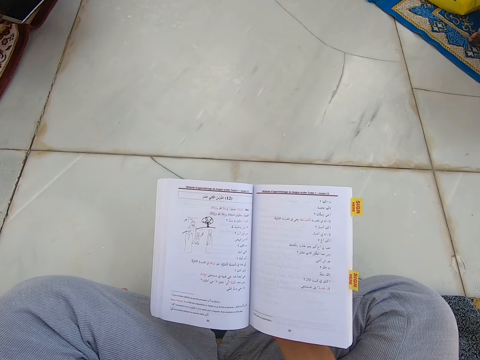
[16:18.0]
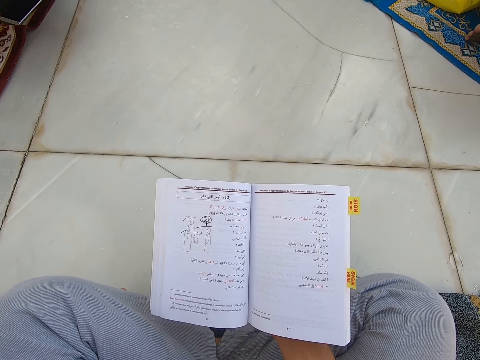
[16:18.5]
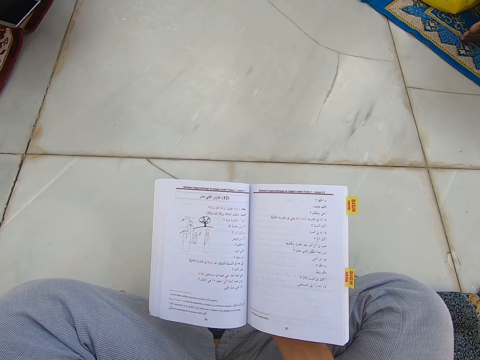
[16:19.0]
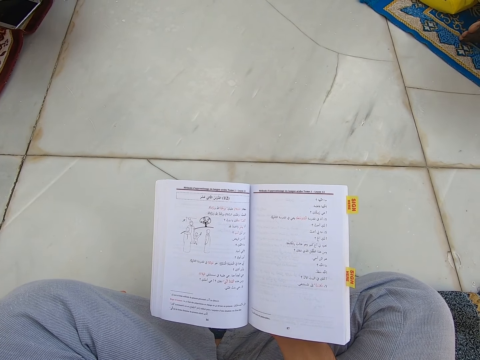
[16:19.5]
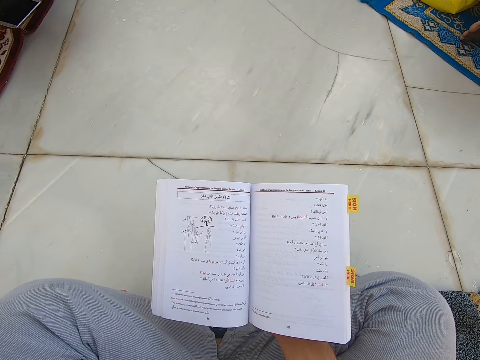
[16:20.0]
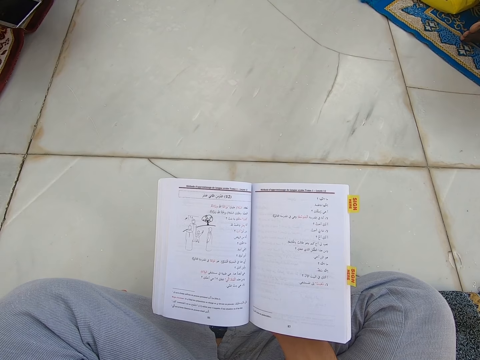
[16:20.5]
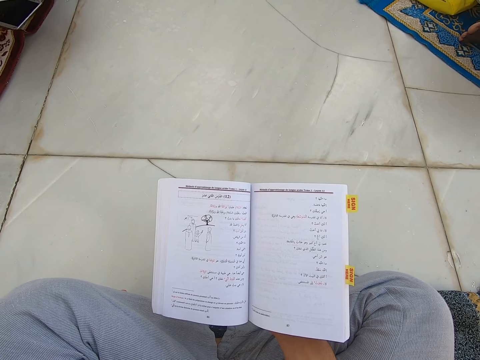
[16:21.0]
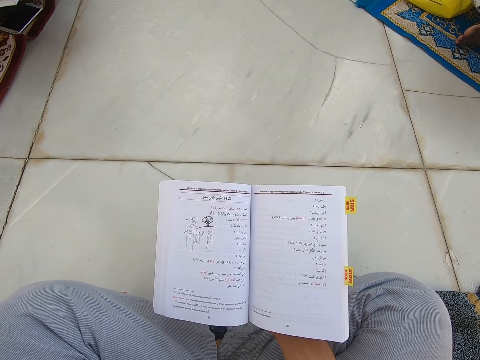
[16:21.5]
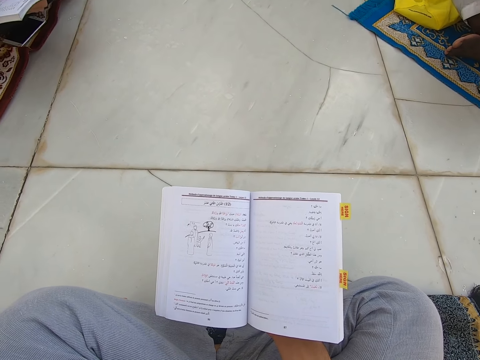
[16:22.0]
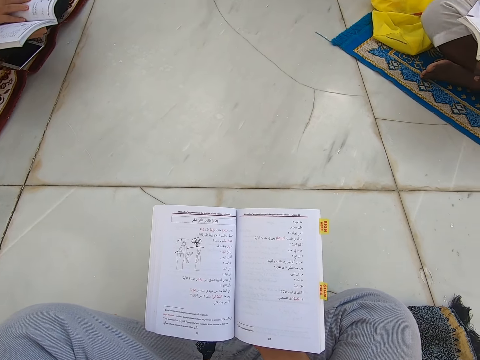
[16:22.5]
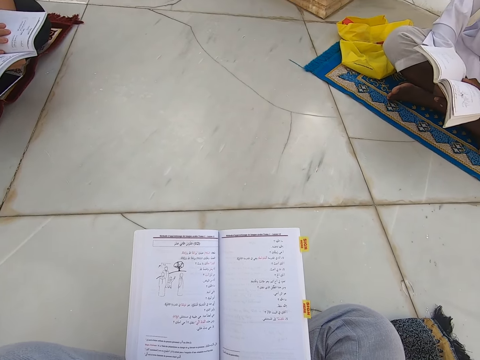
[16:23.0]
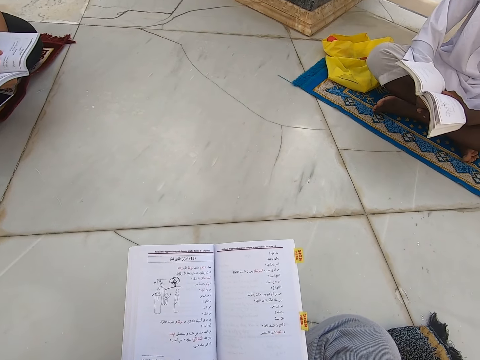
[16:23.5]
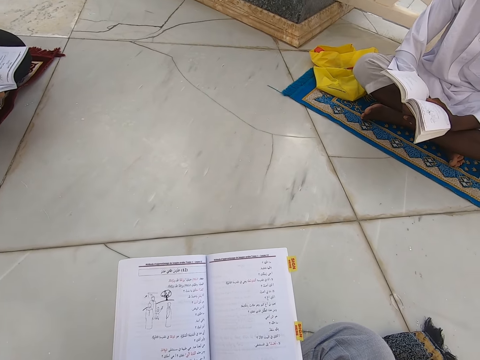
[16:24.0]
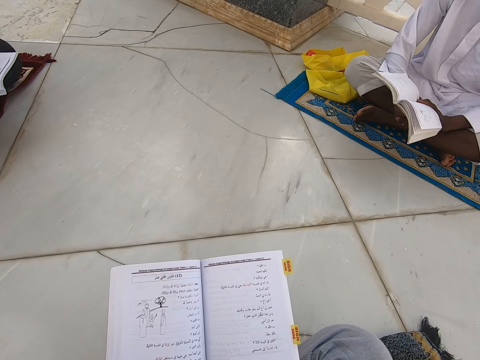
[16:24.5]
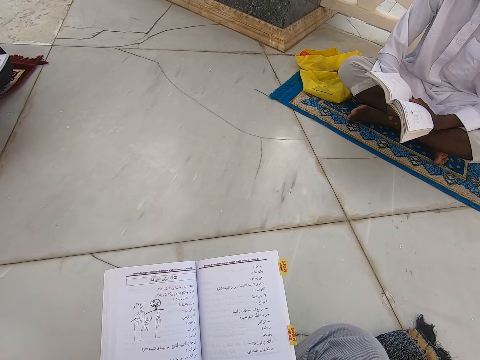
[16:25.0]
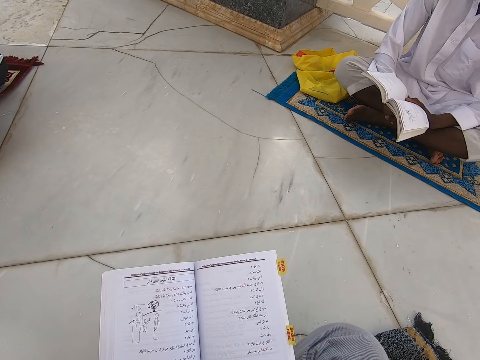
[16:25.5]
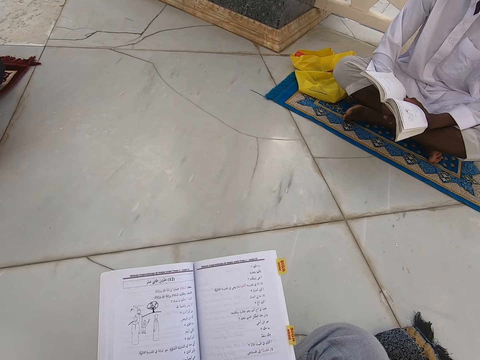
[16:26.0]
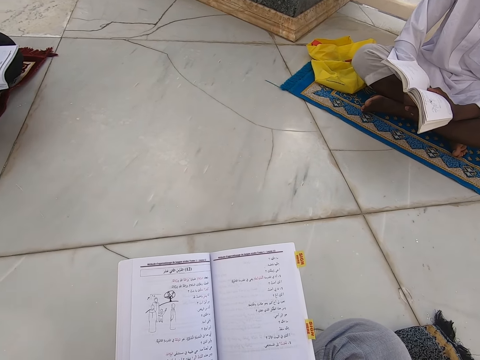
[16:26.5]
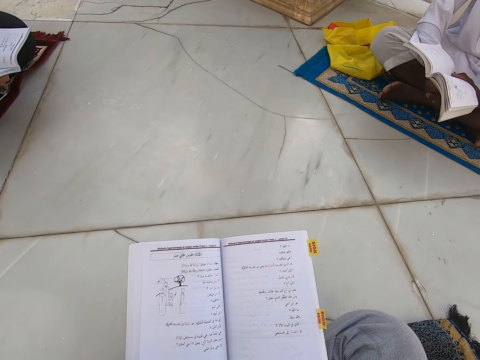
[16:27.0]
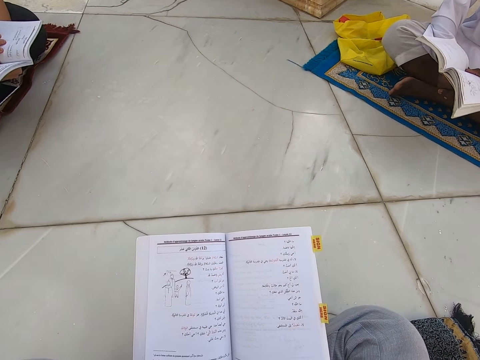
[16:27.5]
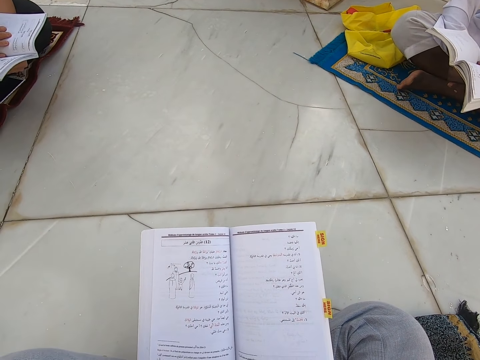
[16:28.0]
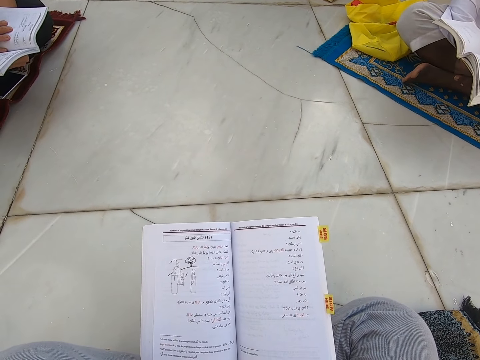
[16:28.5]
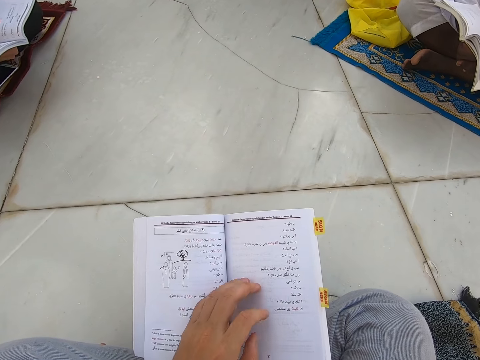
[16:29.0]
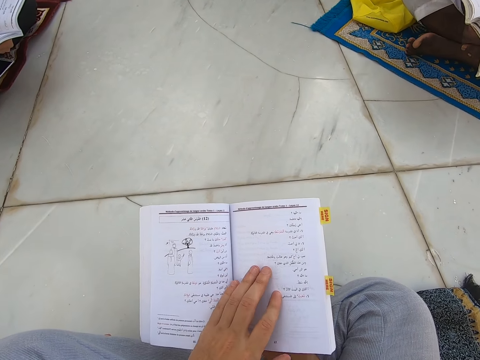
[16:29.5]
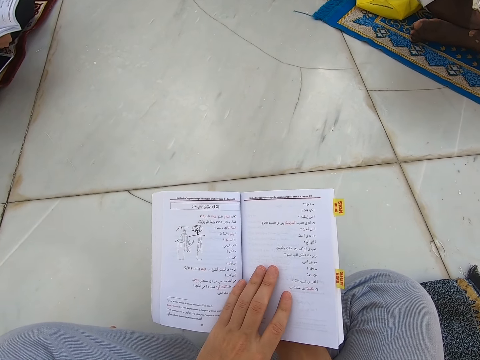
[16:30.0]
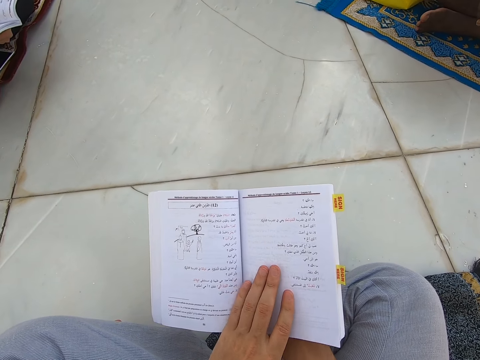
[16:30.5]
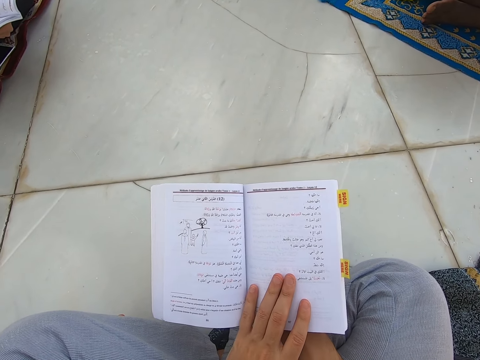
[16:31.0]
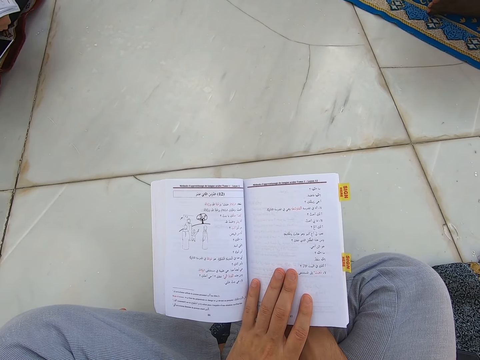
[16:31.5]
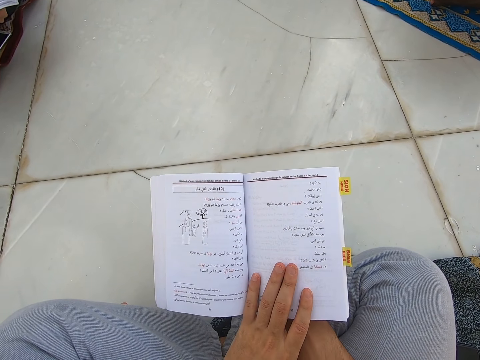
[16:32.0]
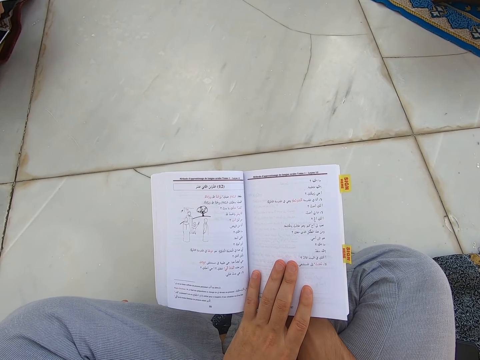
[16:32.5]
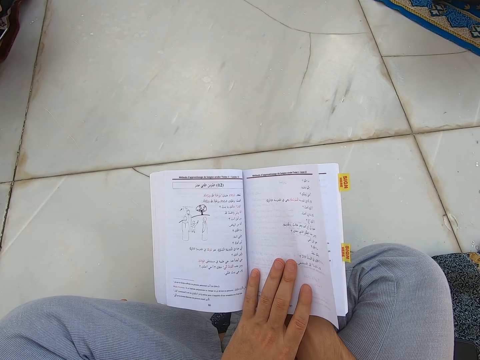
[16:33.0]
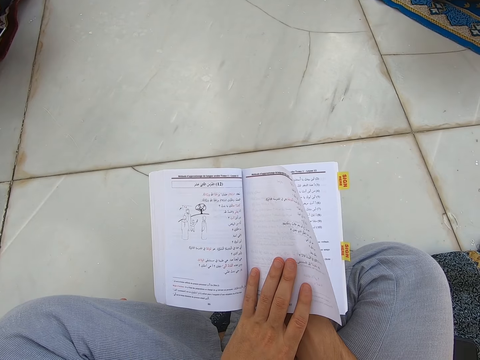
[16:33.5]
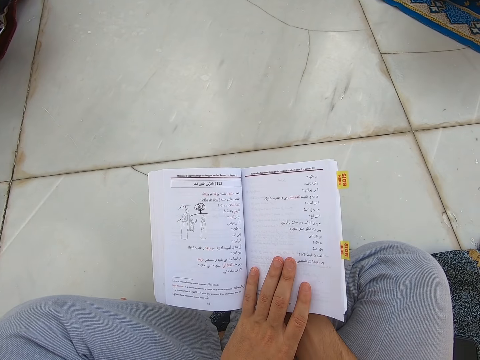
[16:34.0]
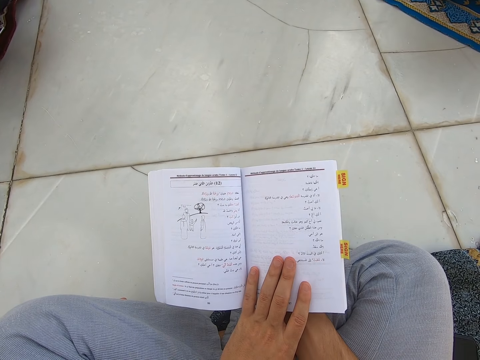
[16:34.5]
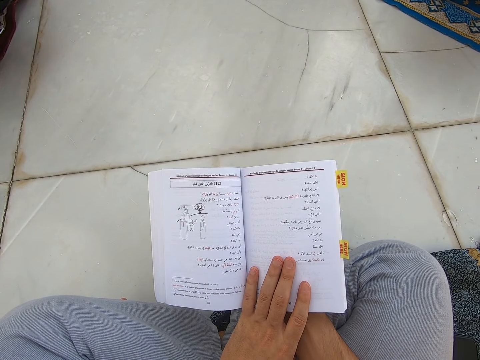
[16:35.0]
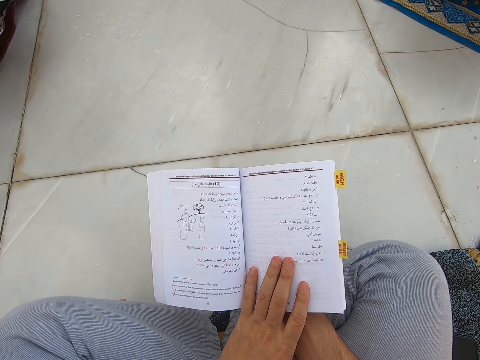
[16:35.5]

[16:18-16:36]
The camera wearer places the left hand on the book. They read the book.

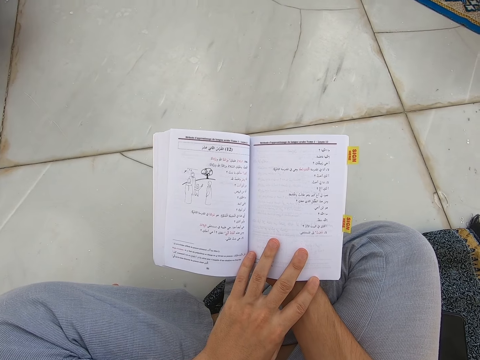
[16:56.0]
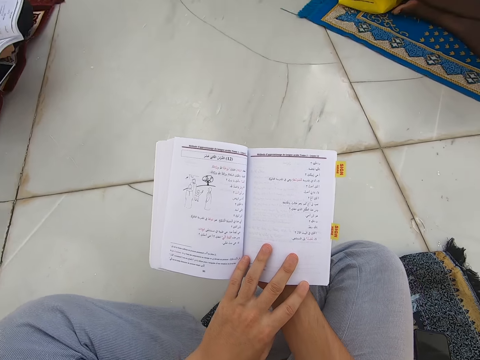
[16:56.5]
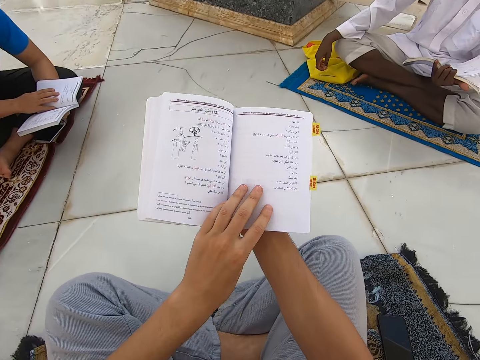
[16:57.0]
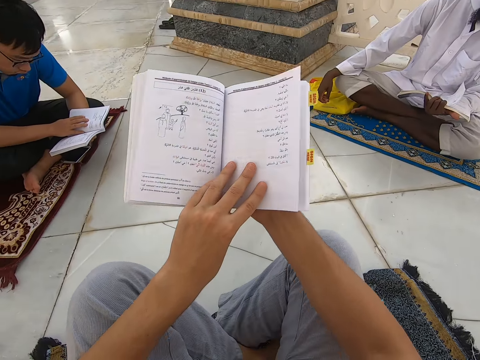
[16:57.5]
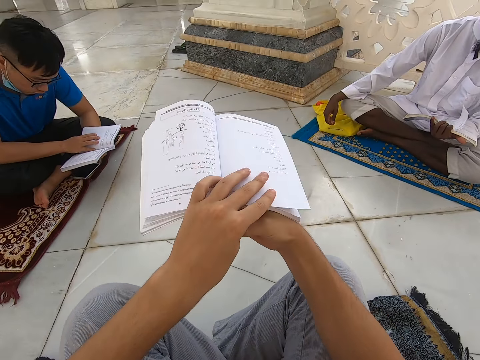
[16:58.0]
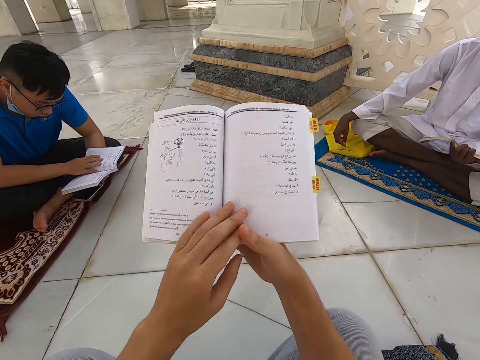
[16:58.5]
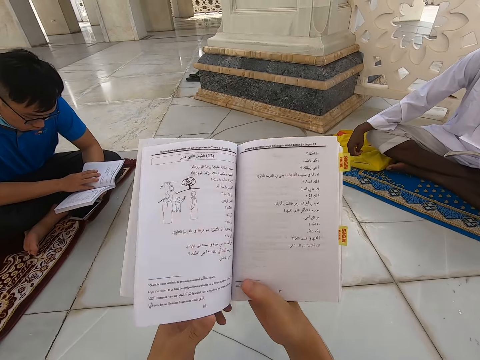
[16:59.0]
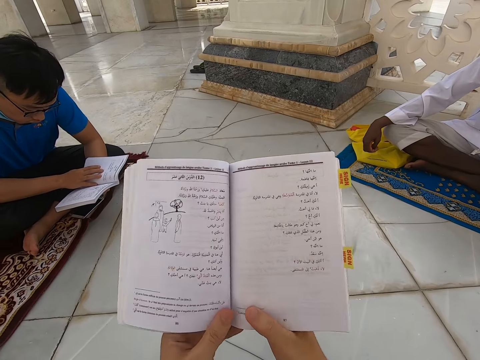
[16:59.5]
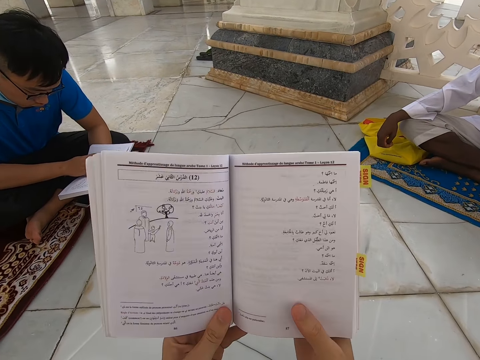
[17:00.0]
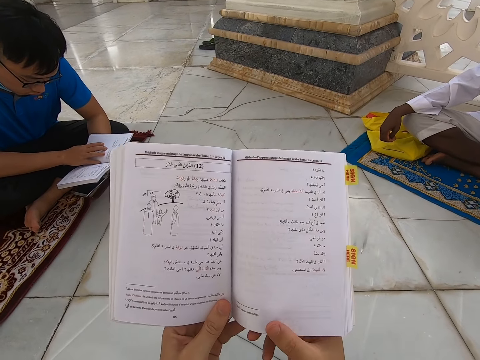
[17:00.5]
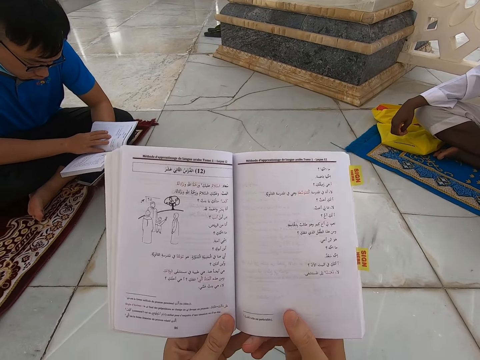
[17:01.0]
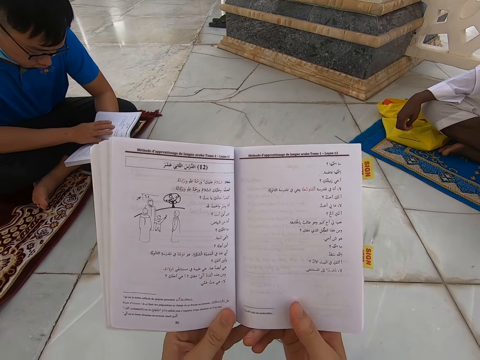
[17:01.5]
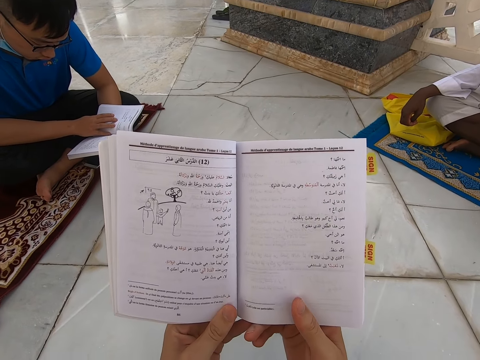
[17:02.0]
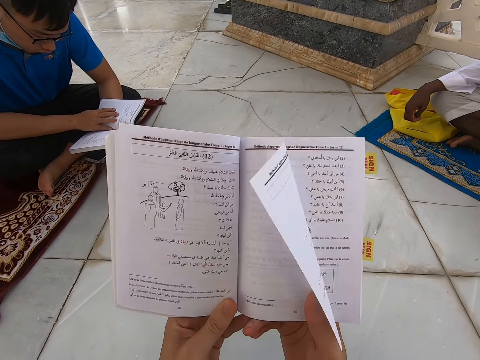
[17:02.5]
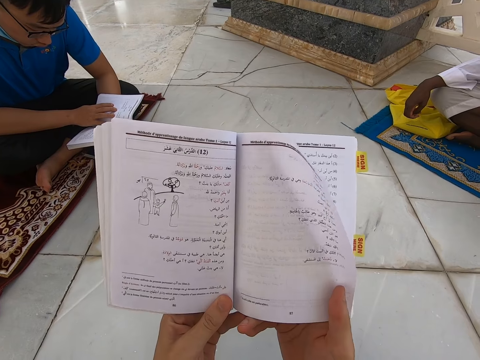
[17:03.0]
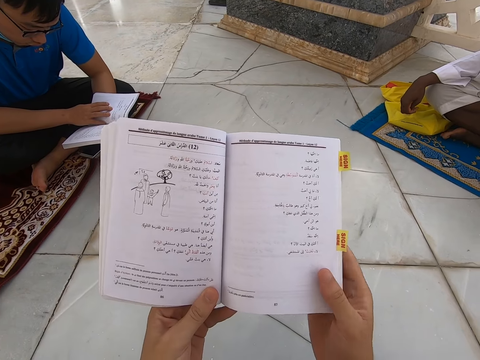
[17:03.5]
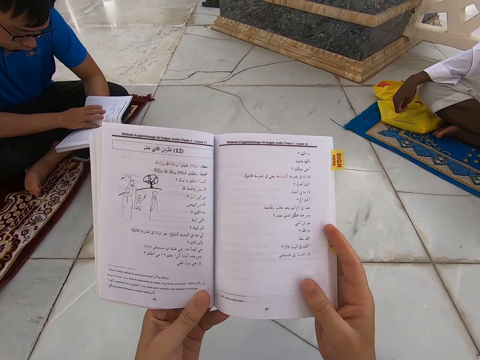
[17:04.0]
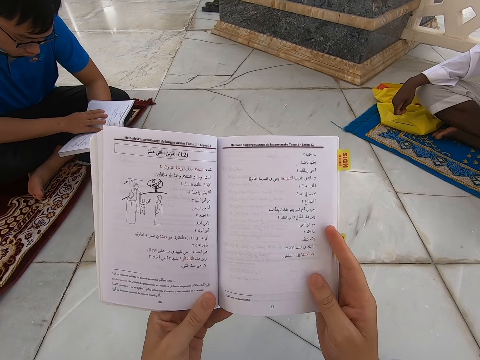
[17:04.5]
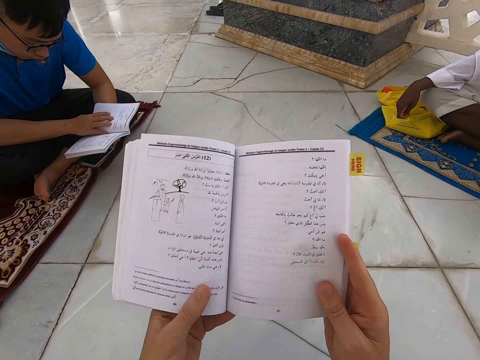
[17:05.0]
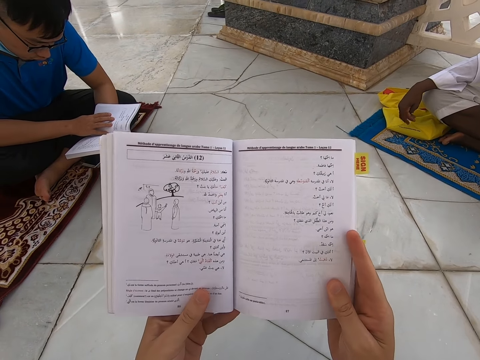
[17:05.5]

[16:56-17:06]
The camera wearer brings the book closer. They read the book.
